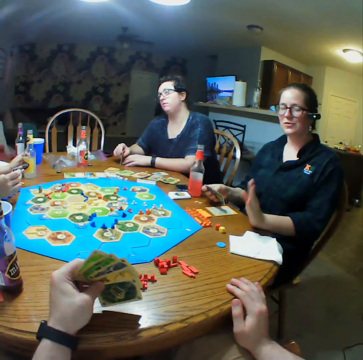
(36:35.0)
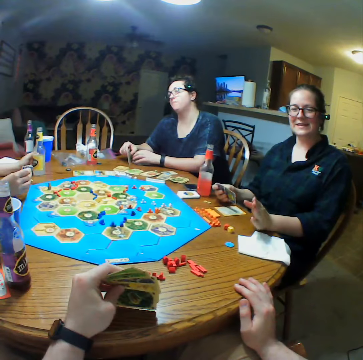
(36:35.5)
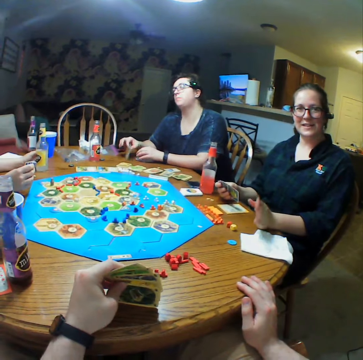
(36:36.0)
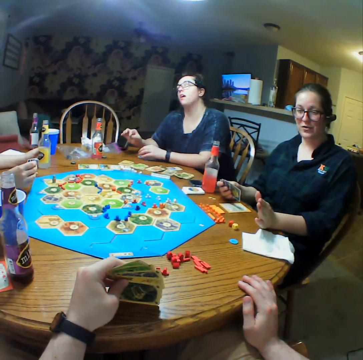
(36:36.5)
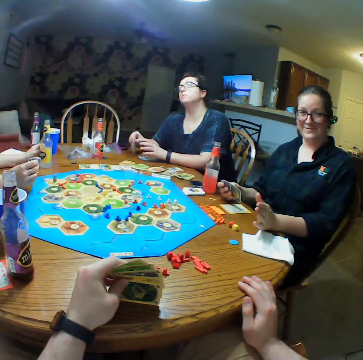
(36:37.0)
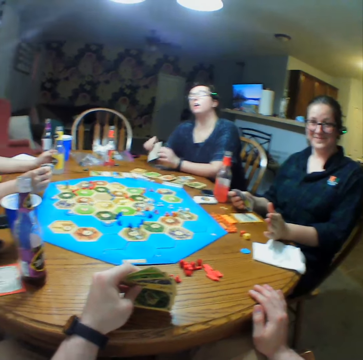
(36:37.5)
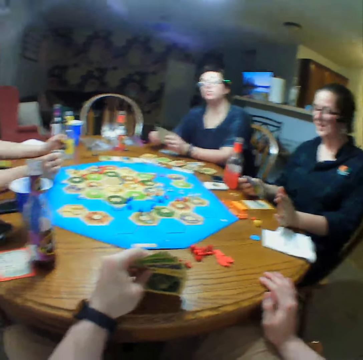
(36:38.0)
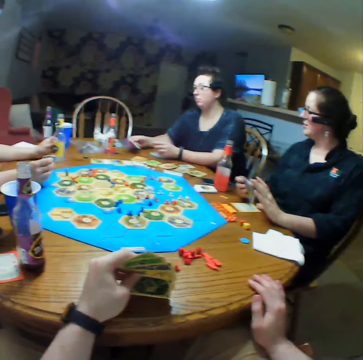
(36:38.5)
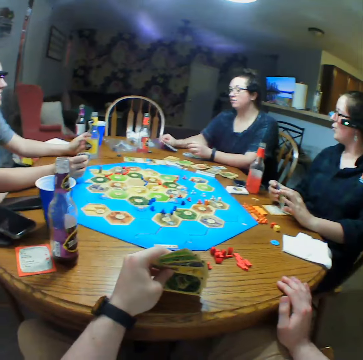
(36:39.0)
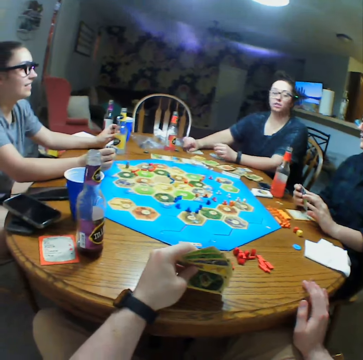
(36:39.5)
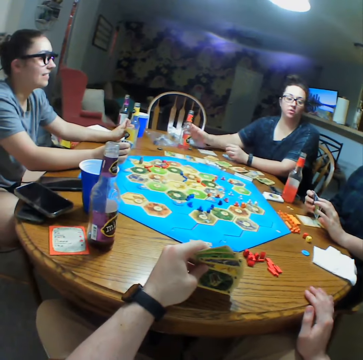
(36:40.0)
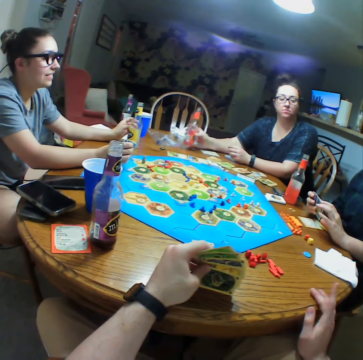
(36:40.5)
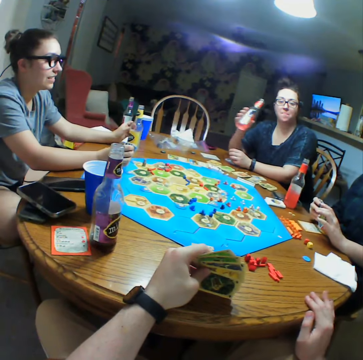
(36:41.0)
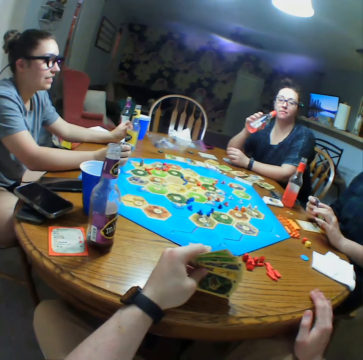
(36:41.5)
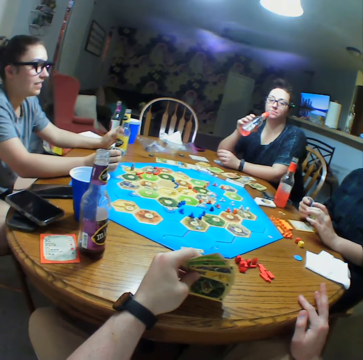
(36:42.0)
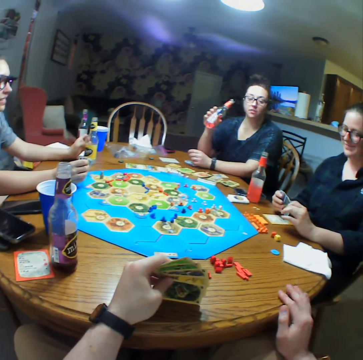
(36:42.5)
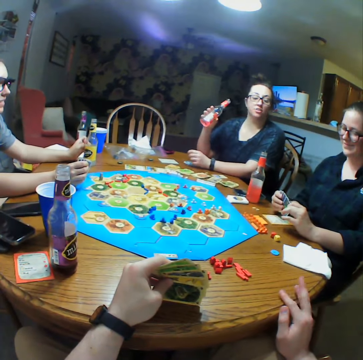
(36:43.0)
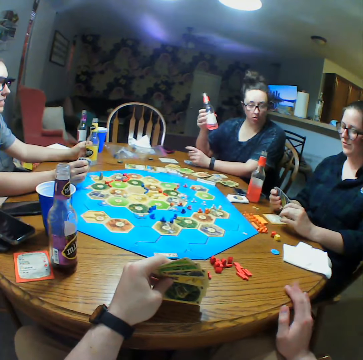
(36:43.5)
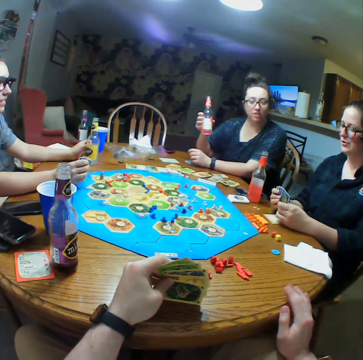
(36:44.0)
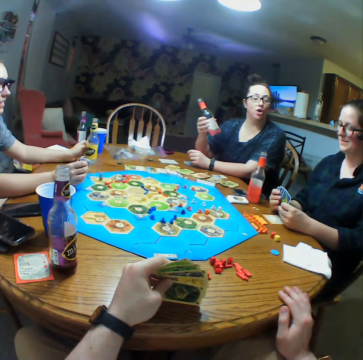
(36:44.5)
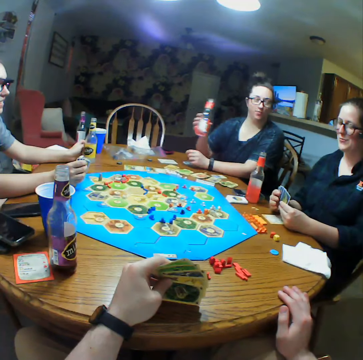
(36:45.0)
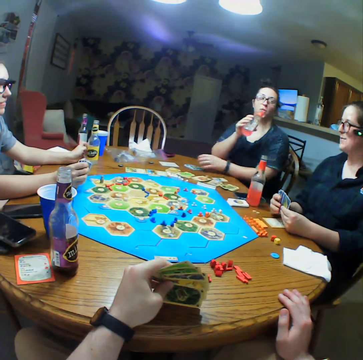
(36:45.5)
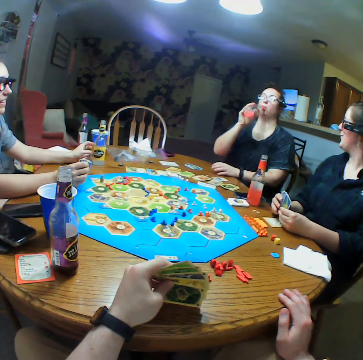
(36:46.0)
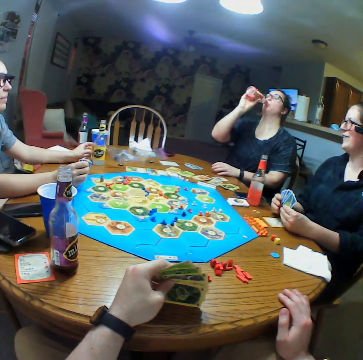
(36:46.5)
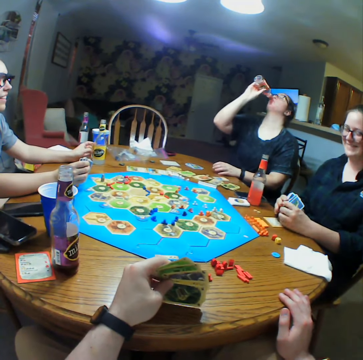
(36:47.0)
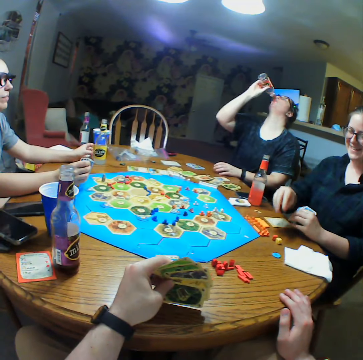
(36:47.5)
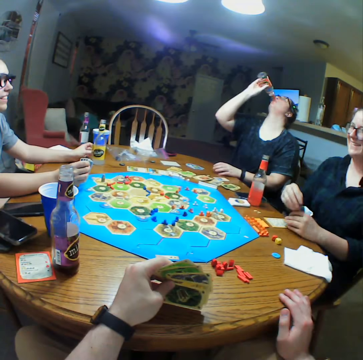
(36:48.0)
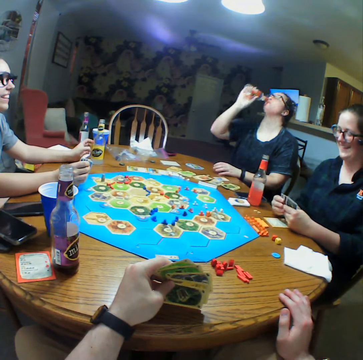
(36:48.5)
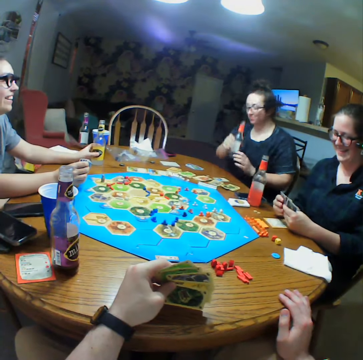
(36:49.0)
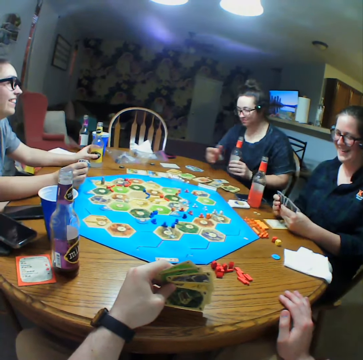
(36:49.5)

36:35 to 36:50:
The camera wearer touches the table. A person interacts with the camera wearer. Another person holds cards. The second person takes a bottle or drink on the table. The second person rakes the drink. The first person laughs. The first person interacts with a third person.

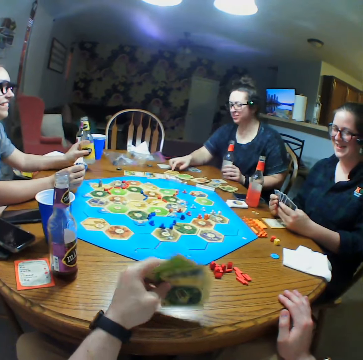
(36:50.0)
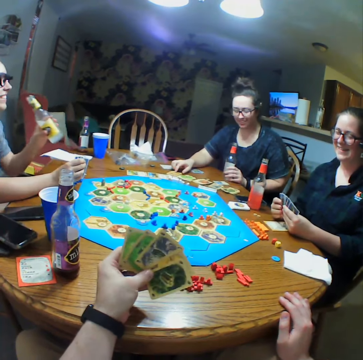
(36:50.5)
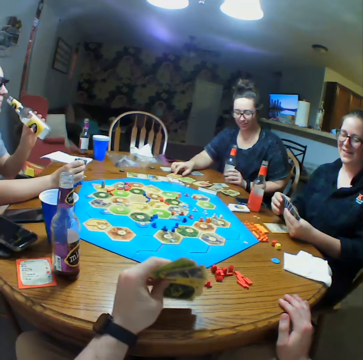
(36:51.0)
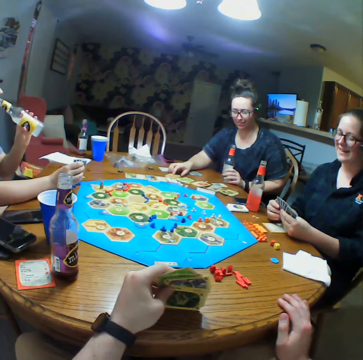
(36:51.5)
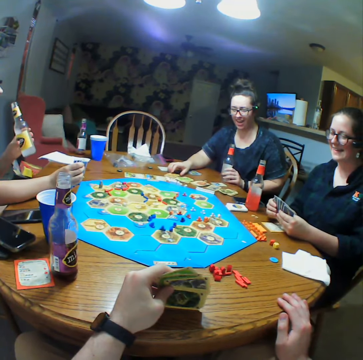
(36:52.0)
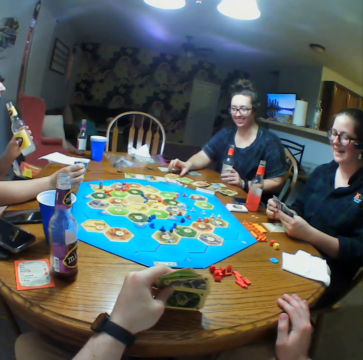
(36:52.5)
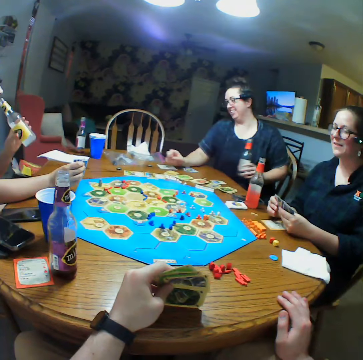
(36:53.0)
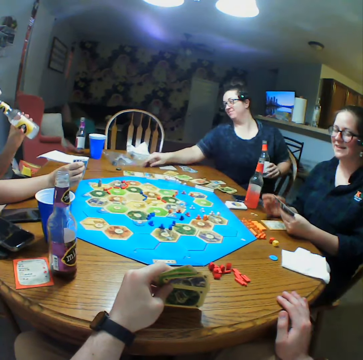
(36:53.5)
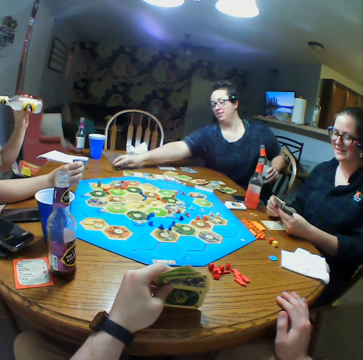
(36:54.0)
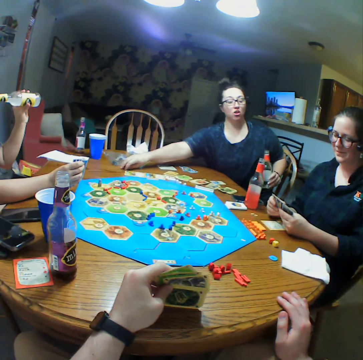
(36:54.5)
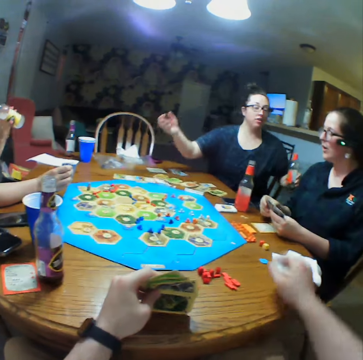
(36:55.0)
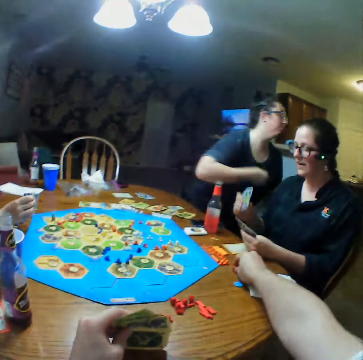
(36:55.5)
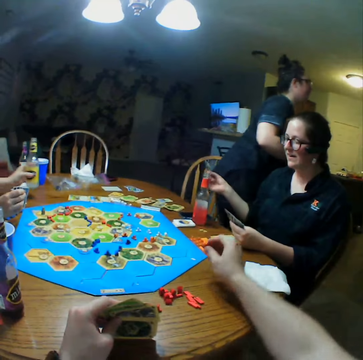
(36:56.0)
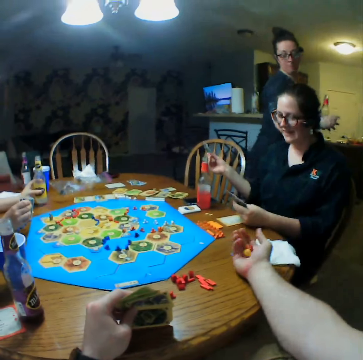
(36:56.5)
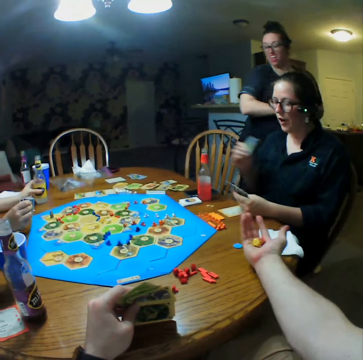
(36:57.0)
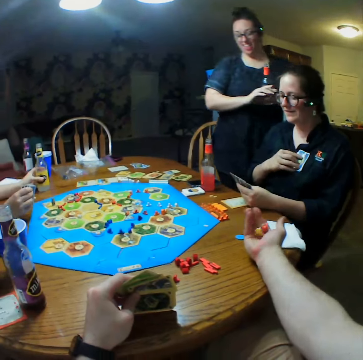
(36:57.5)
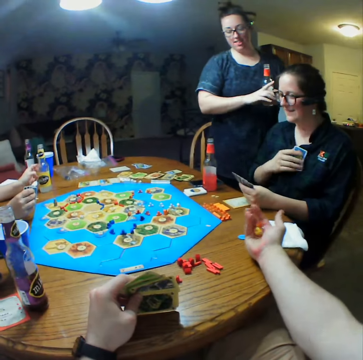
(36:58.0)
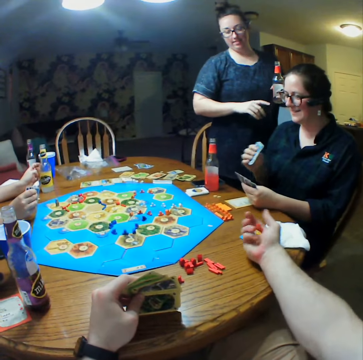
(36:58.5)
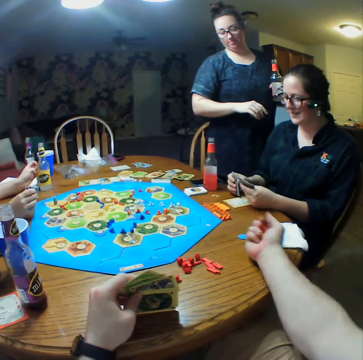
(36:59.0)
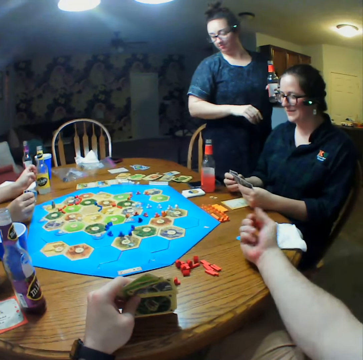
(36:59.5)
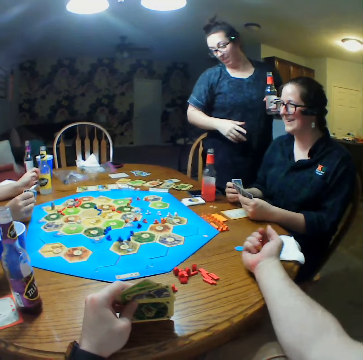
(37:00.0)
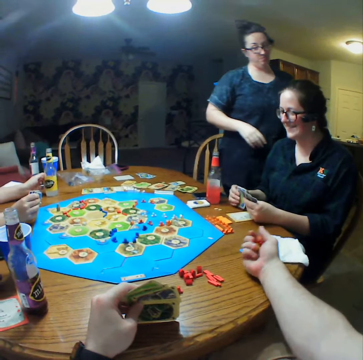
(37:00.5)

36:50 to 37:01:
A person holds a card. Another person takes the drink. The camera wearer places cards on the table. The first person stretches a hand. The camera wearer takes a die on the table. The first person walks in the room. A third person holds a card. The second person moves the bottle on the table. The camera wearer shakes the dice.

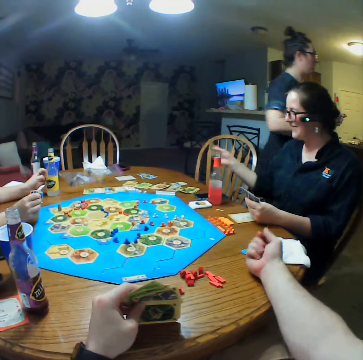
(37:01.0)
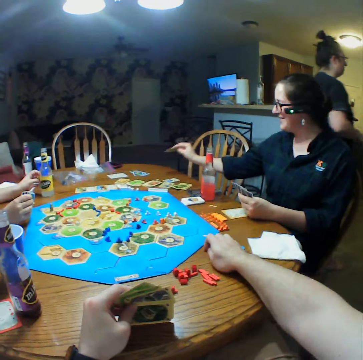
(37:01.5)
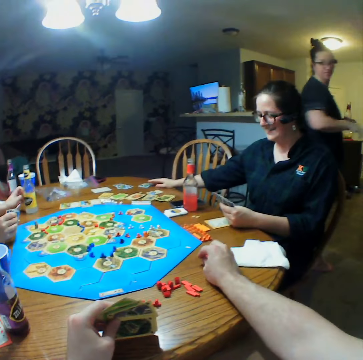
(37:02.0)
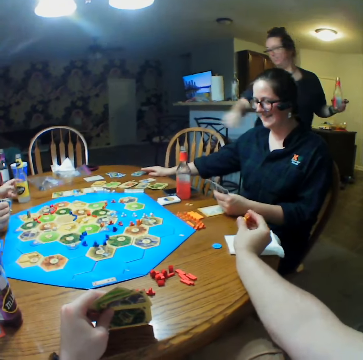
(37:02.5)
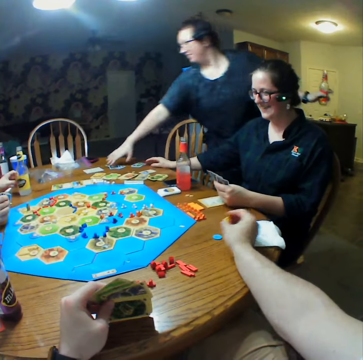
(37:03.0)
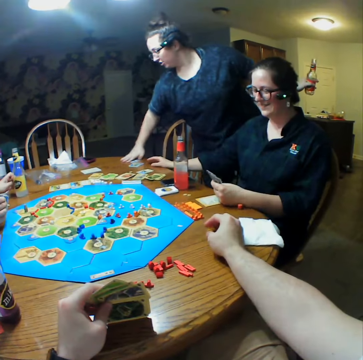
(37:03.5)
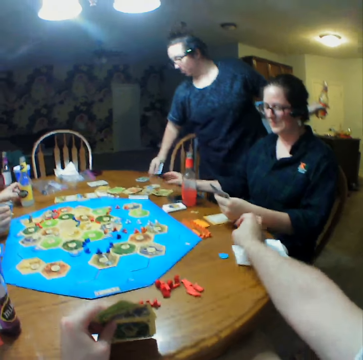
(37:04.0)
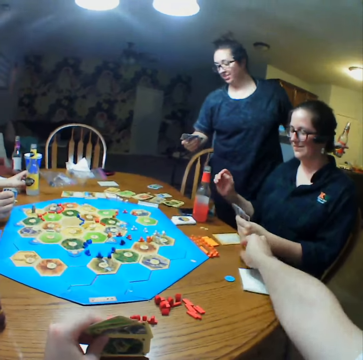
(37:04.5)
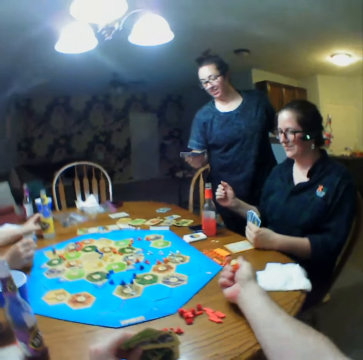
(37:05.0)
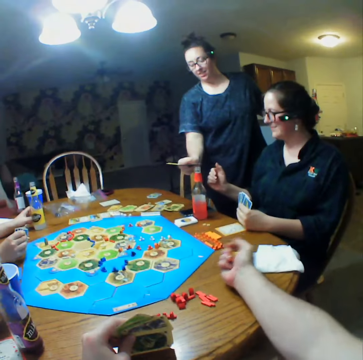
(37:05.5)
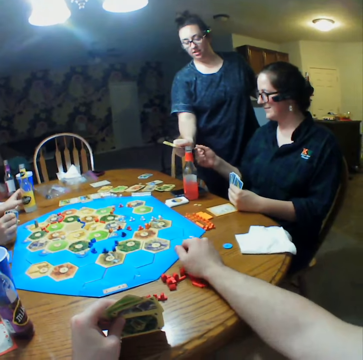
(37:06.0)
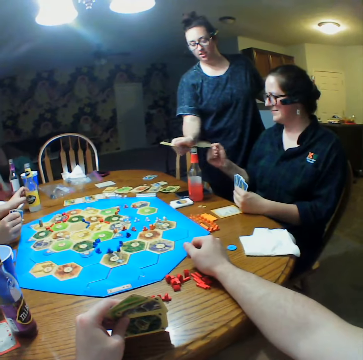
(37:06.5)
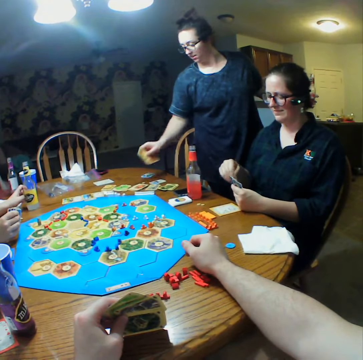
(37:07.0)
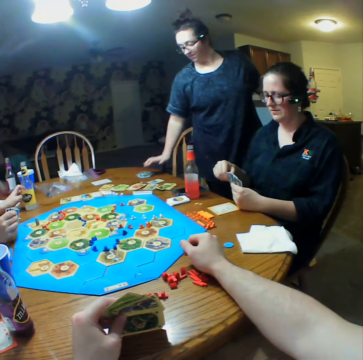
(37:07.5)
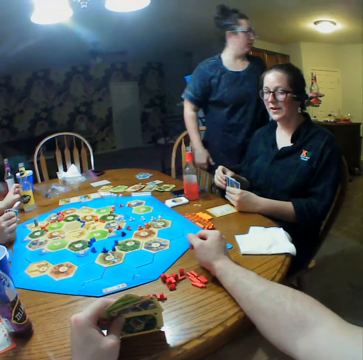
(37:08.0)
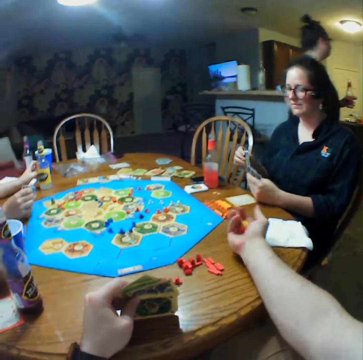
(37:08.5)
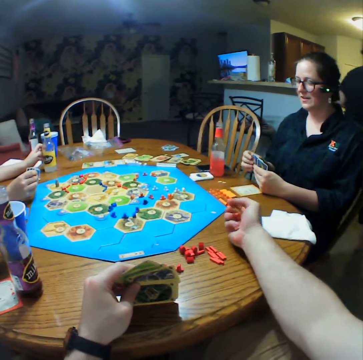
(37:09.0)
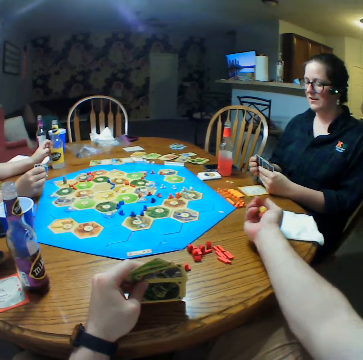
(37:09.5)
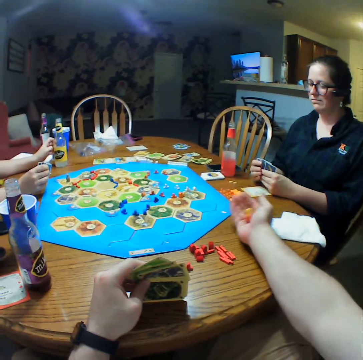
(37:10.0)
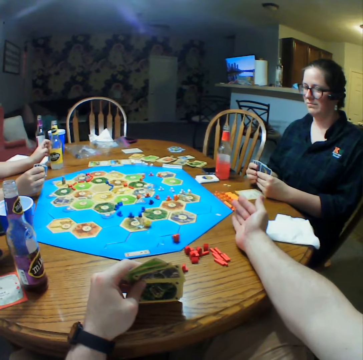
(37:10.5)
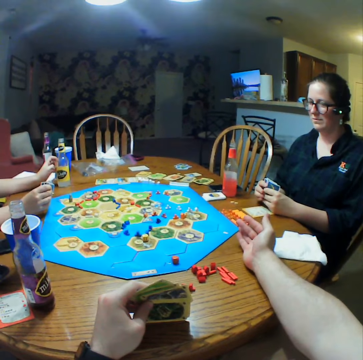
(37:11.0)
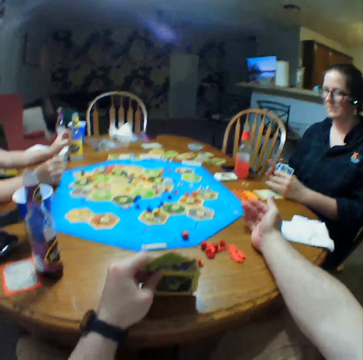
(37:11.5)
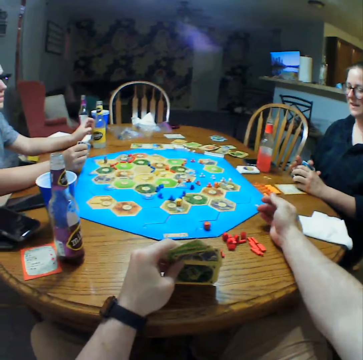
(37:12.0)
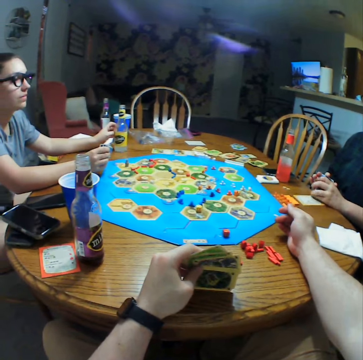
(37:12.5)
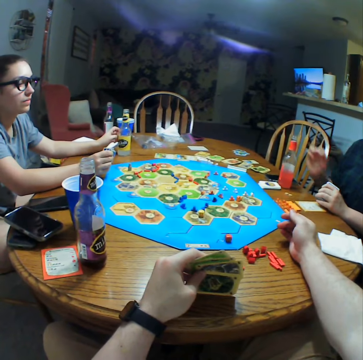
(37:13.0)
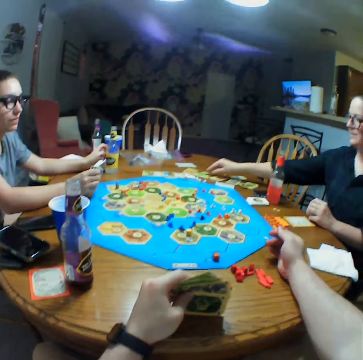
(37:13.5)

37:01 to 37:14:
A person picks cards. Another person looks at the cards. The first person drops cards on the table. The first person walks in the room. The camera wearer shakes dice and drops the dice on the board. The second person holds cards.
